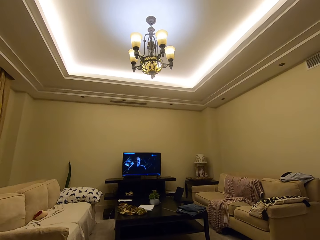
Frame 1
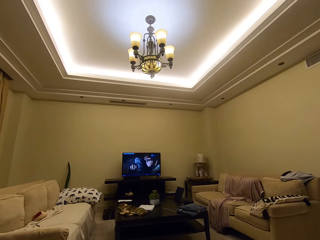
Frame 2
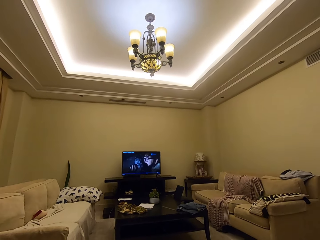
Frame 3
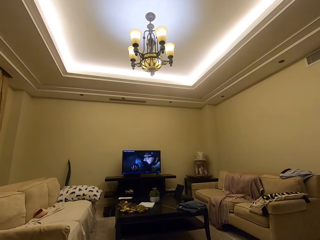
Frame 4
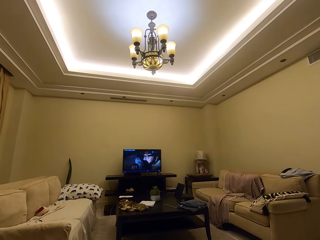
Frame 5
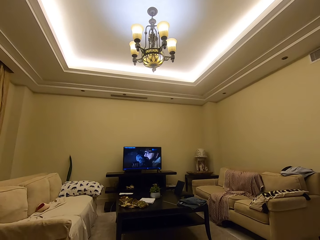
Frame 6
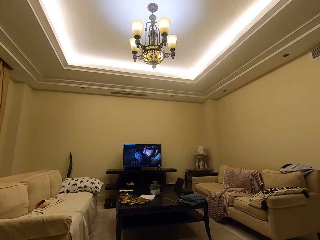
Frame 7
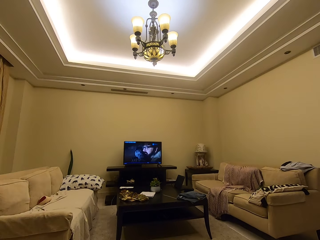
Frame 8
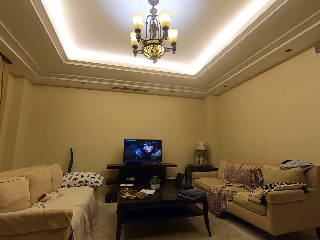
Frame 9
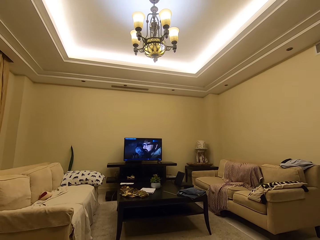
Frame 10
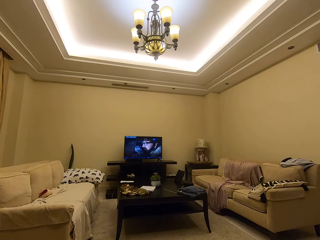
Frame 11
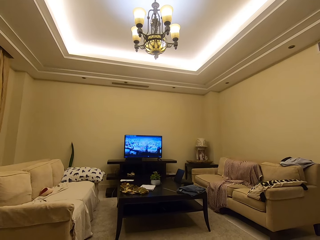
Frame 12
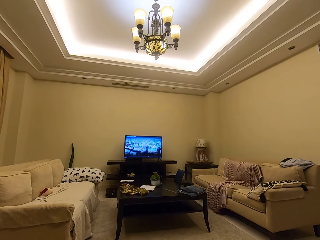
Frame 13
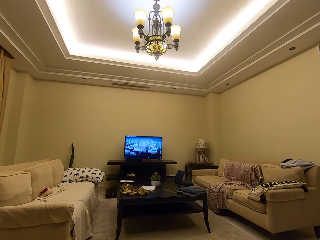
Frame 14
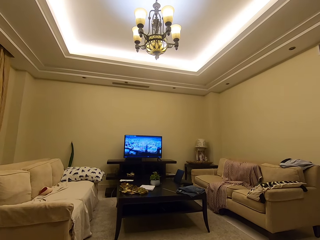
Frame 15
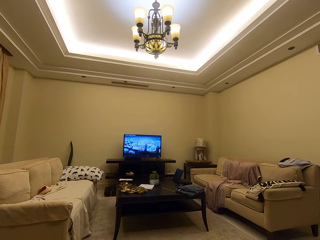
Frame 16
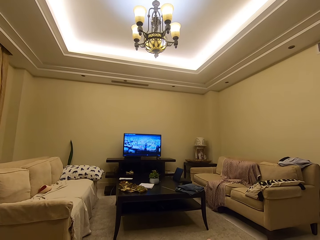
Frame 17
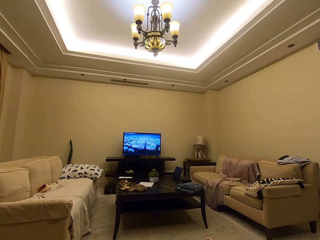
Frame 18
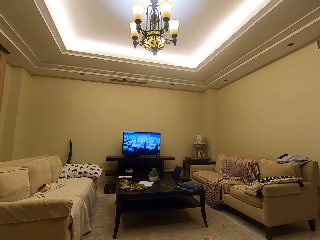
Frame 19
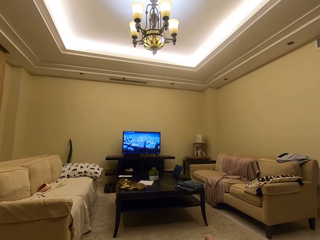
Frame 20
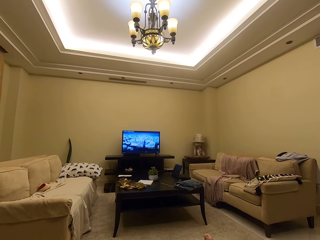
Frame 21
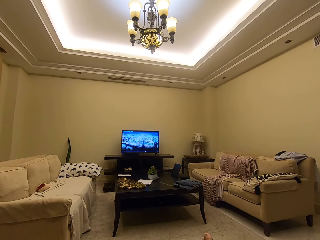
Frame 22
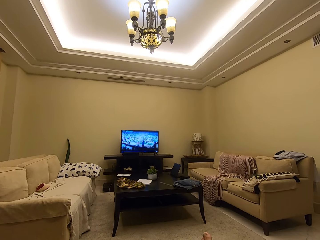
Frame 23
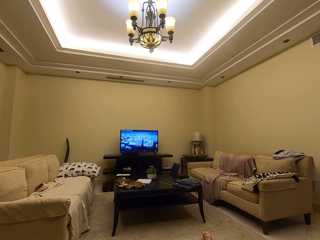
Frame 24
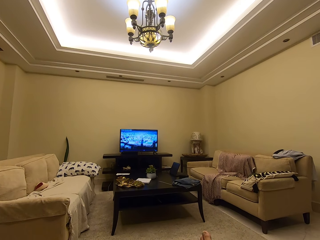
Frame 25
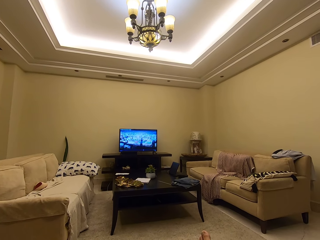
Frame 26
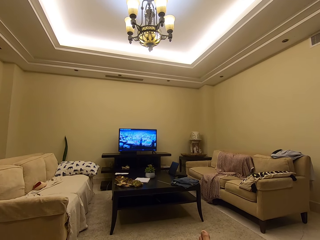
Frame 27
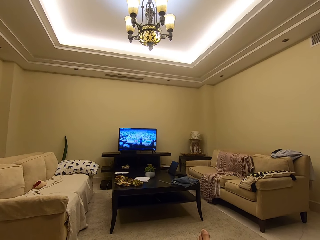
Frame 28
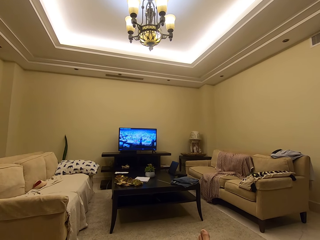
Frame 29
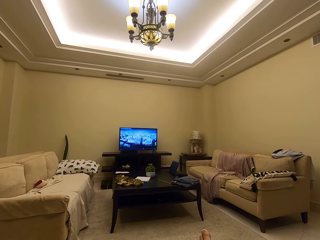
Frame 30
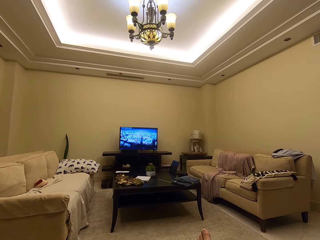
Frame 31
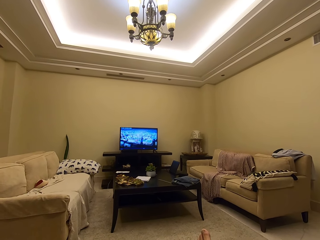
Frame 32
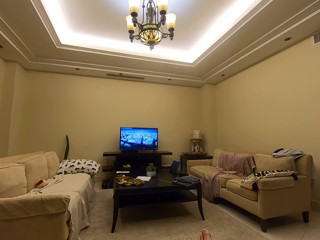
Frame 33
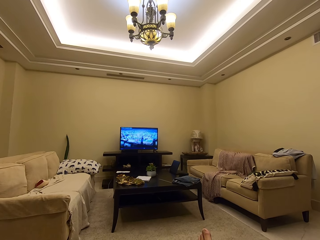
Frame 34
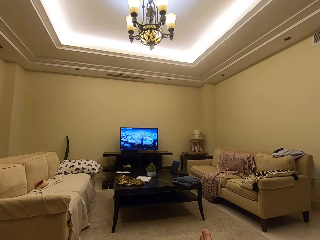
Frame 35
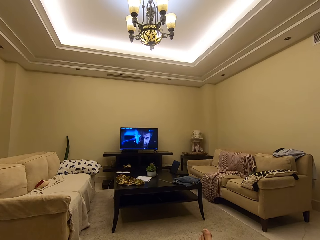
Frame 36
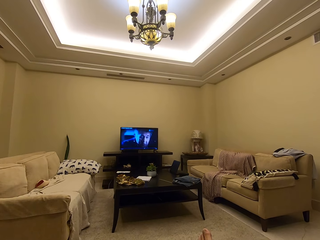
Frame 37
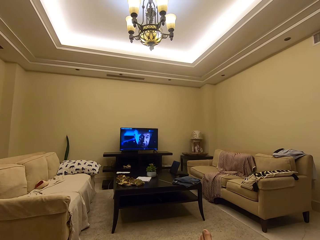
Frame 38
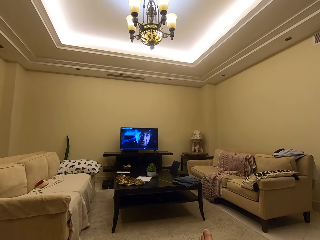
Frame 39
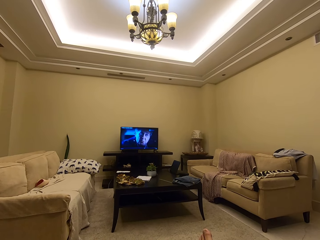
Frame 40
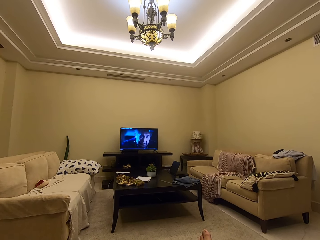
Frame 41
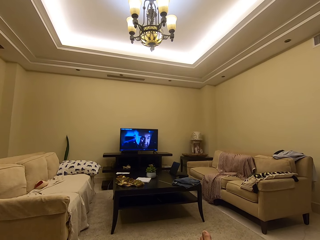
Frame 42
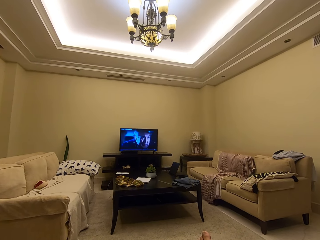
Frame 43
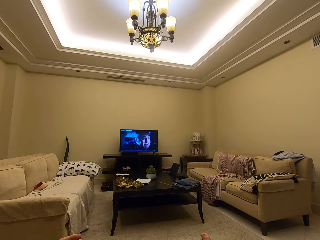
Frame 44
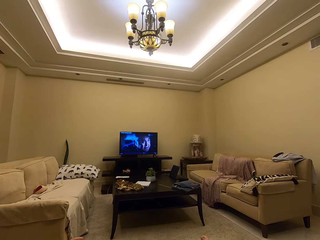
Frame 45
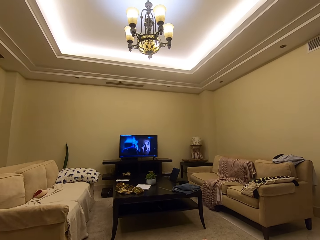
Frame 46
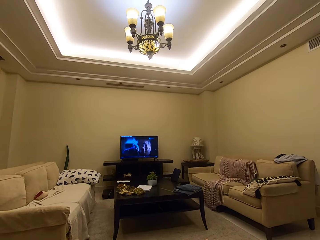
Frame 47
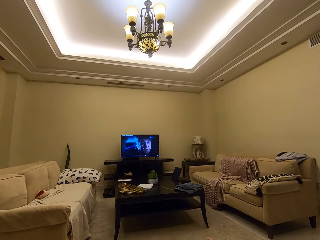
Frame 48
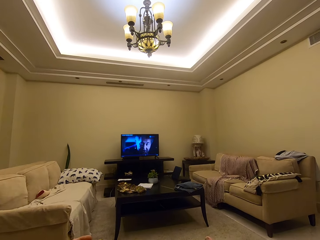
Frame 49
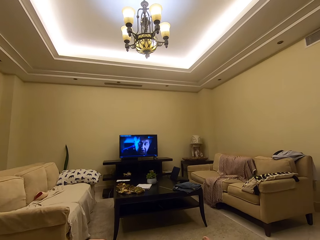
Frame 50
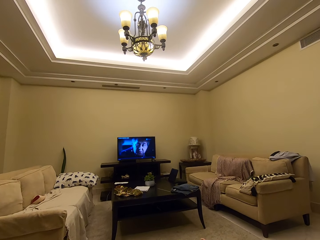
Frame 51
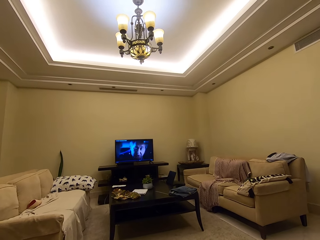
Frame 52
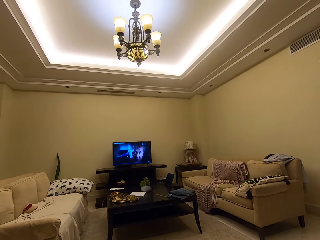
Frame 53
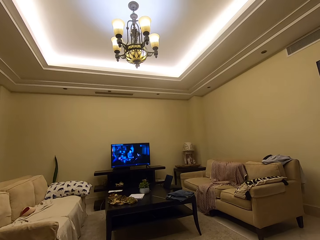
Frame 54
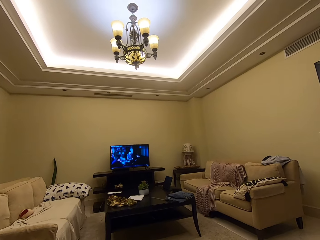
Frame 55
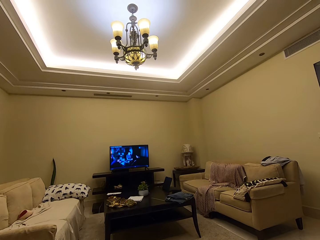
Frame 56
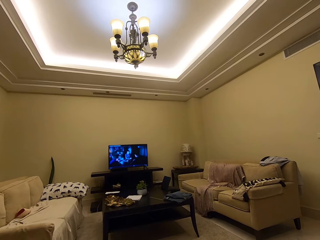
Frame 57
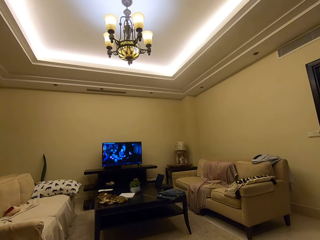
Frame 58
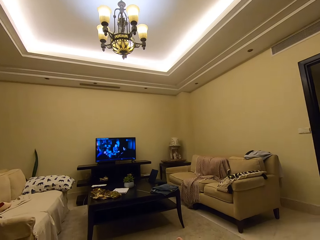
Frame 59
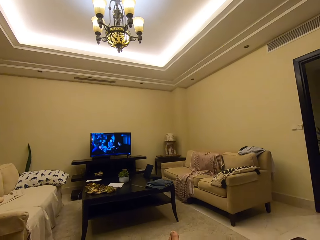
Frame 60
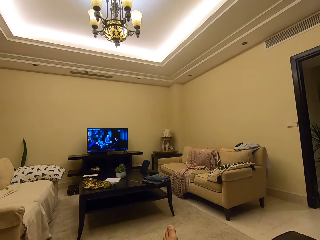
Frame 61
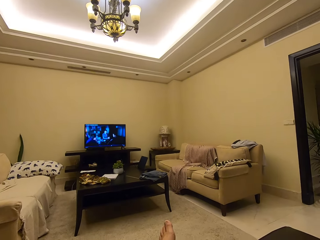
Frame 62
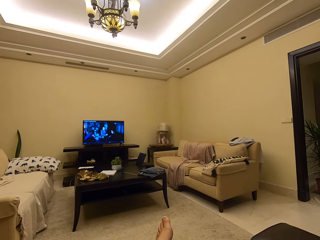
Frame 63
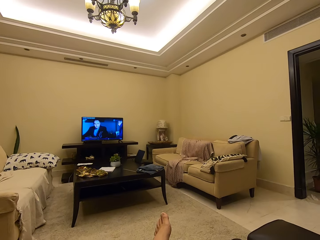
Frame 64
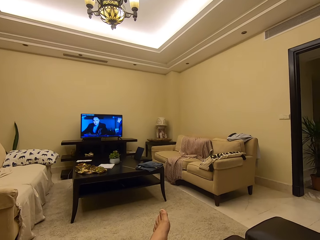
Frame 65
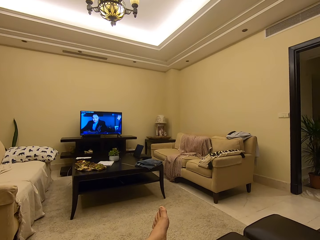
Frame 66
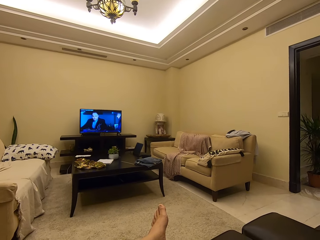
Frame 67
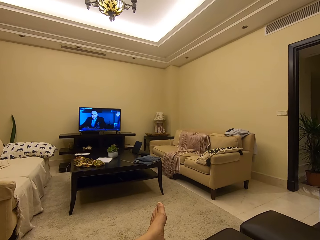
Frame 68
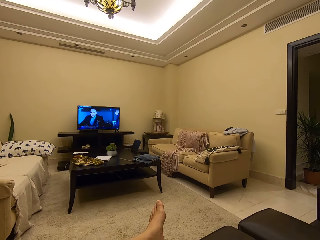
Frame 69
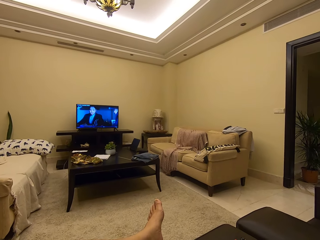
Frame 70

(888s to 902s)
The camera wearer watches the TV on the couch.

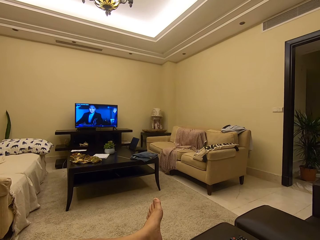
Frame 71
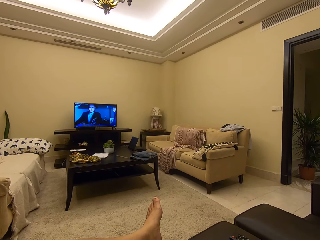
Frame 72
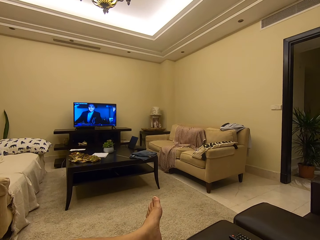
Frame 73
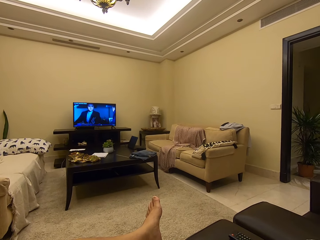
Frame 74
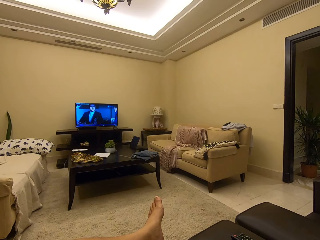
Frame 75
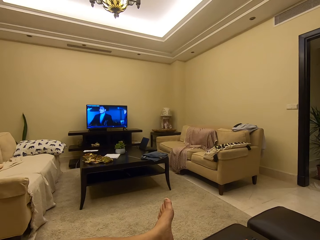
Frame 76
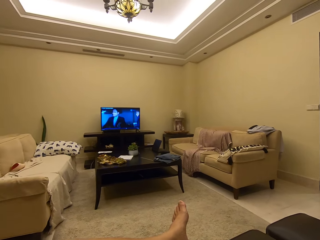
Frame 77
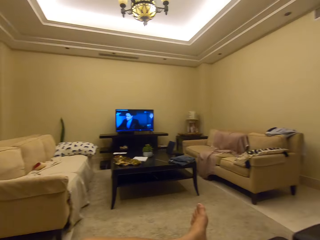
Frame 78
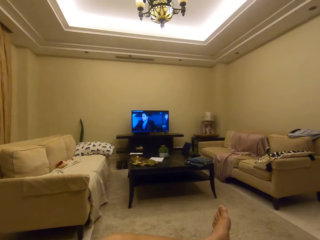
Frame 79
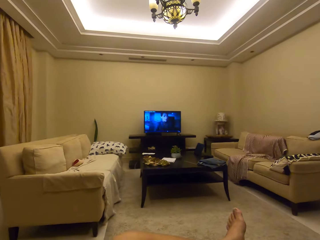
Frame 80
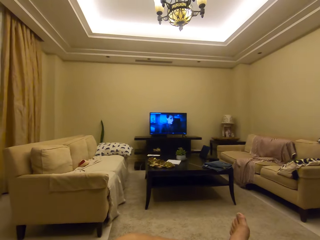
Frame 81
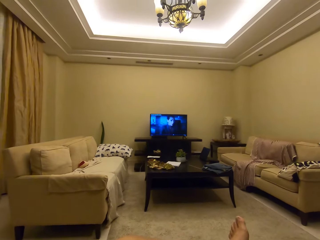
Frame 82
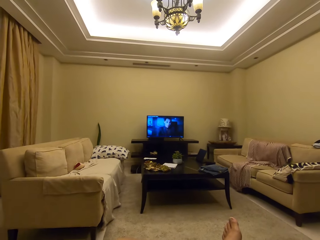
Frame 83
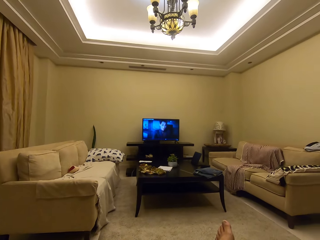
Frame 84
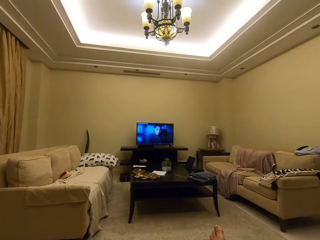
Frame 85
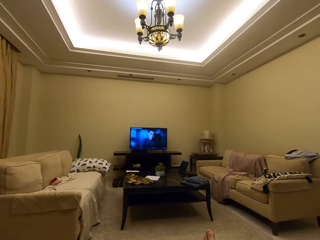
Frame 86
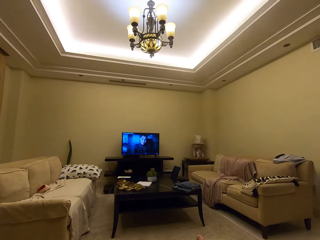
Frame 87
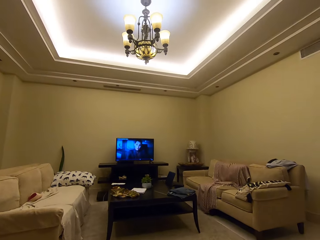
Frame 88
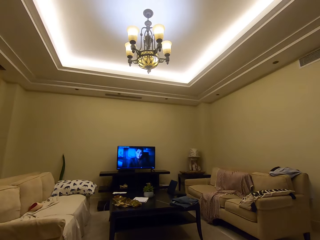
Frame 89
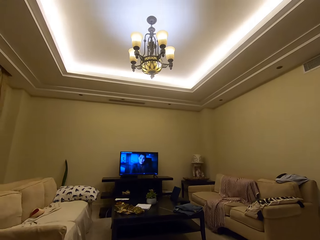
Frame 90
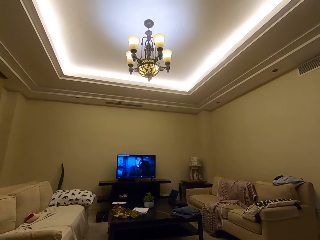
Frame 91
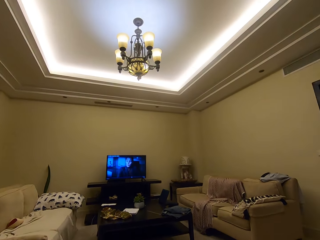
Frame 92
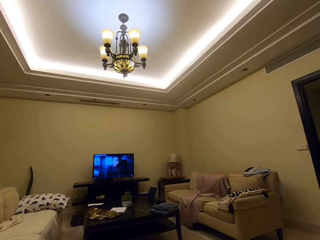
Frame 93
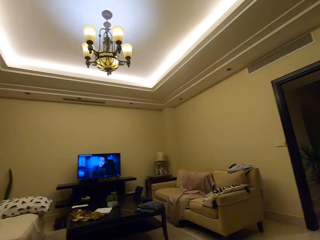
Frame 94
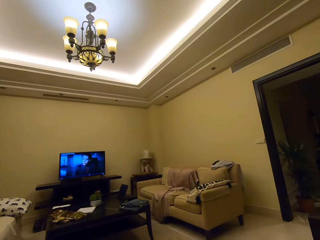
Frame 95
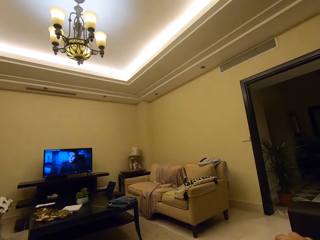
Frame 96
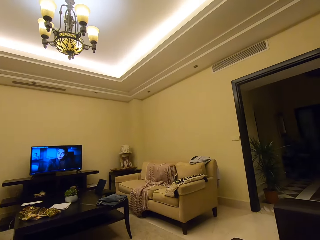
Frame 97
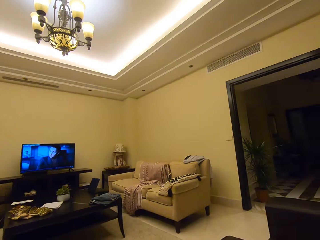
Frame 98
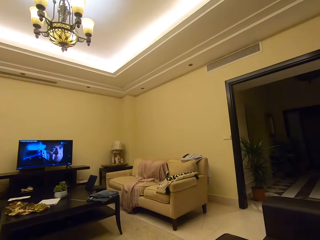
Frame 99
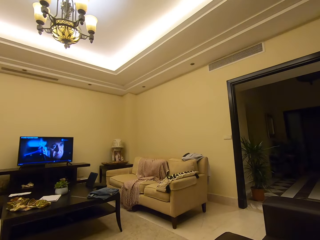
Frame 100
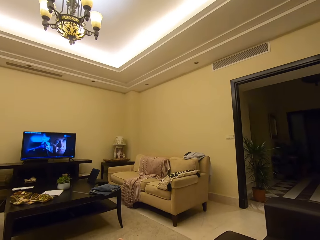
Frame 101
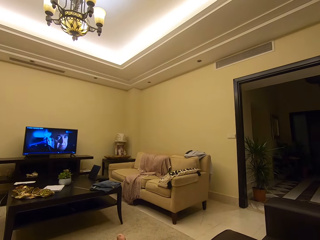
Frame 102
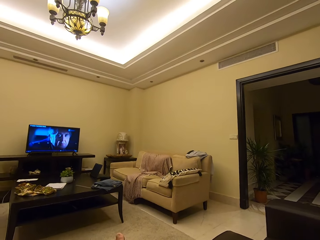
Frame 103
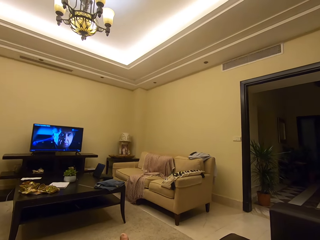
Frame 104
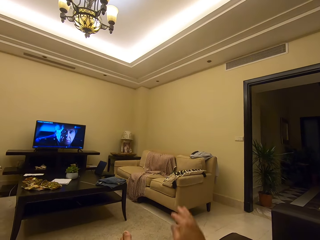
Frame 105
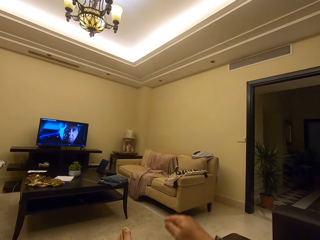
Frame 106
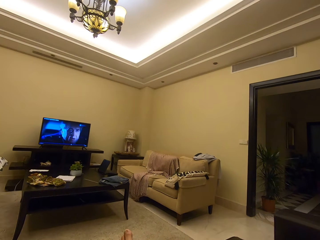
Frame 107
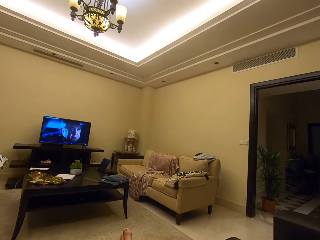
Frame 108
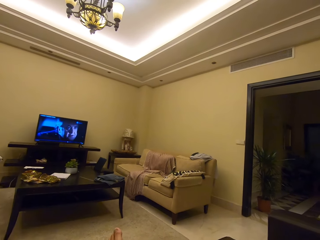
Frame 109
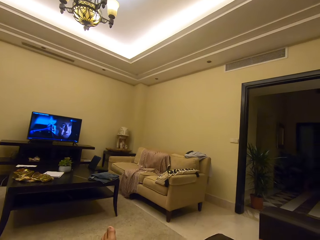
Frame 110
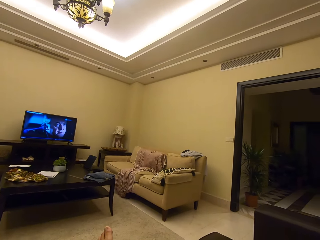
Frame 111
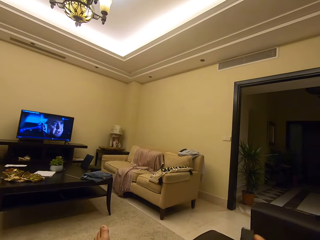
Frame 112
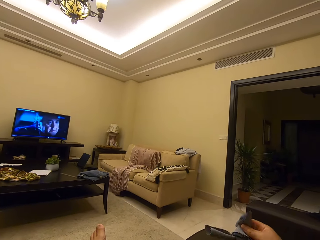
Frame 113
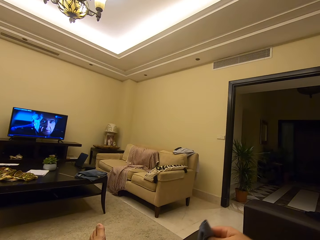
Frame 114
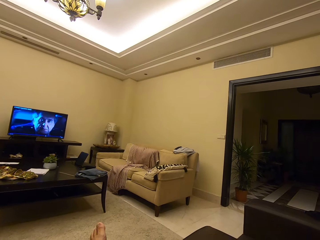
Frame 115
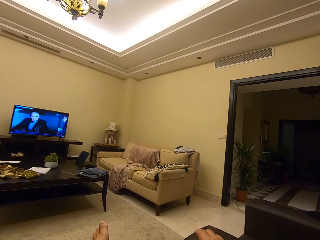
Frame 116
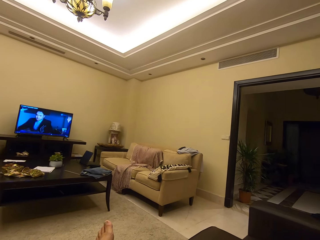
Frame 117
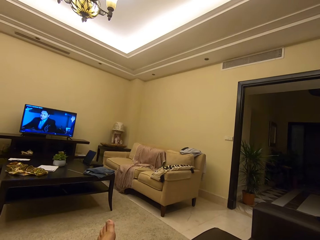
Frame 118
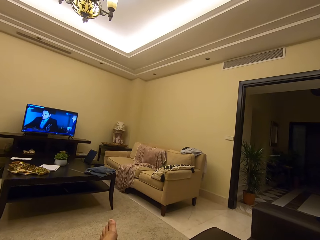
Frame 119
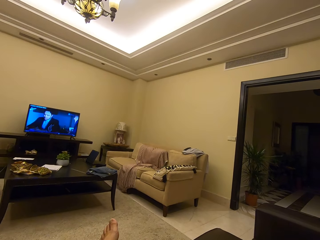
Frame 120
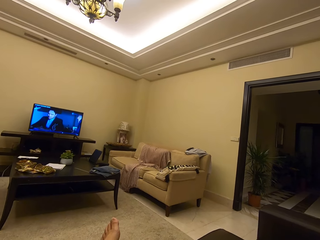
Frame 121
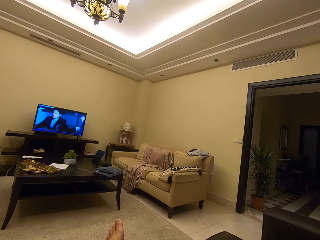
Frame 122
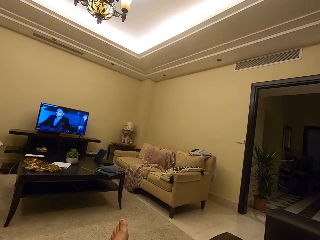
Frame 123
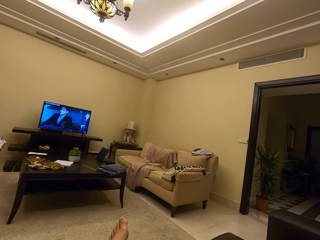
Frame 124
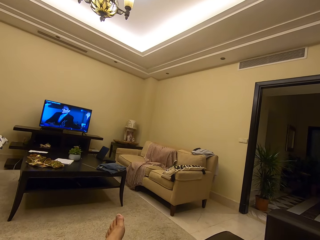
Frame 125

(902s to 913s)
The camera wearer raises a hand.
